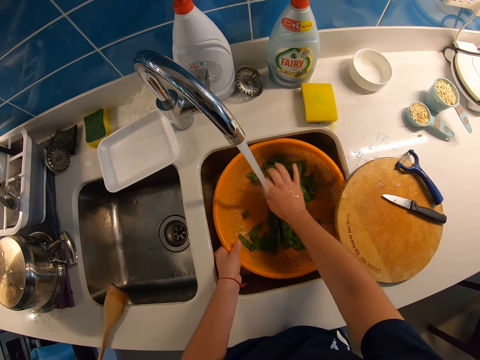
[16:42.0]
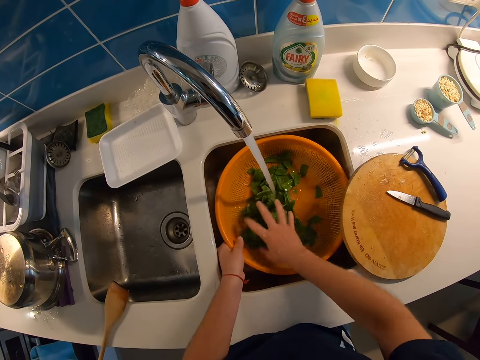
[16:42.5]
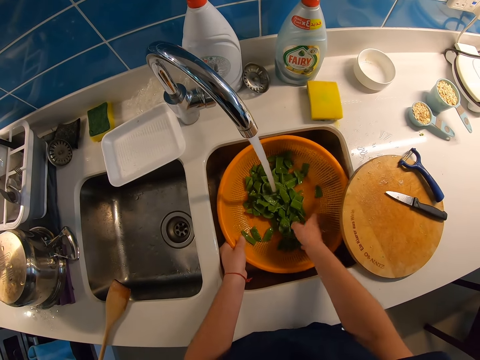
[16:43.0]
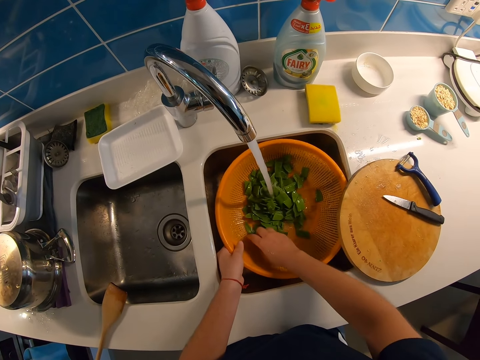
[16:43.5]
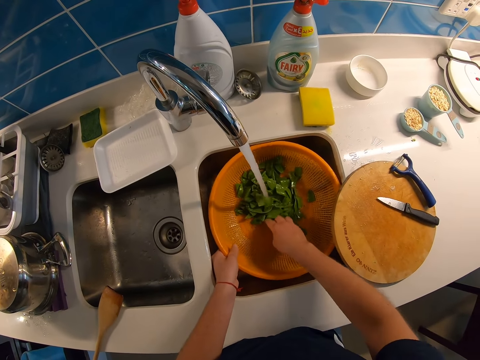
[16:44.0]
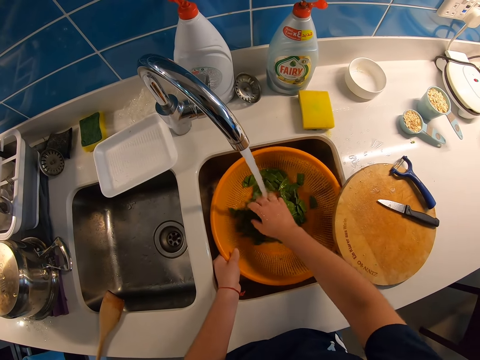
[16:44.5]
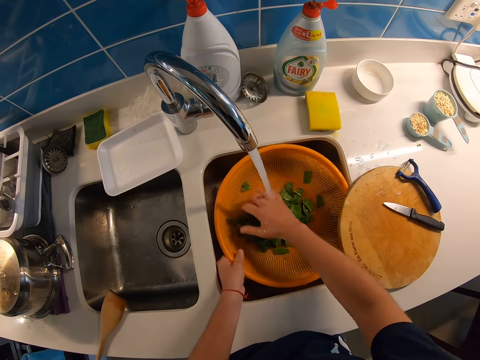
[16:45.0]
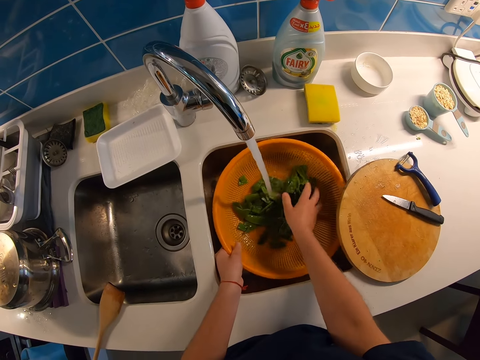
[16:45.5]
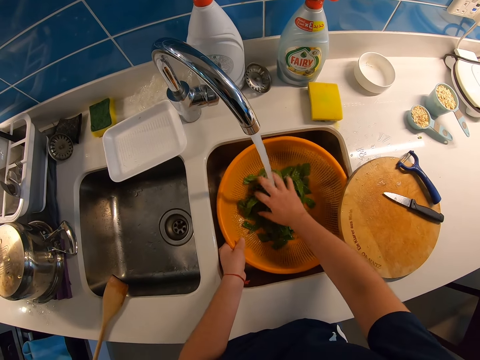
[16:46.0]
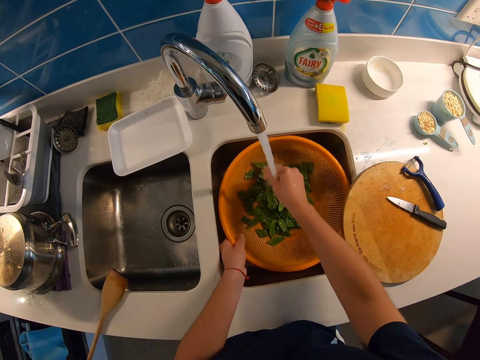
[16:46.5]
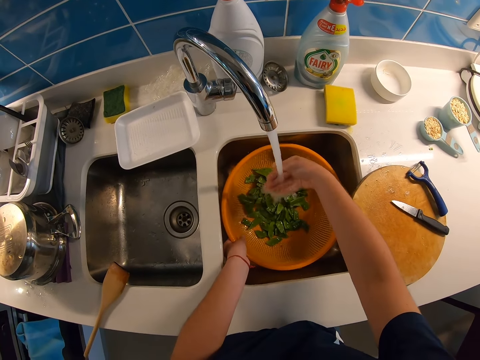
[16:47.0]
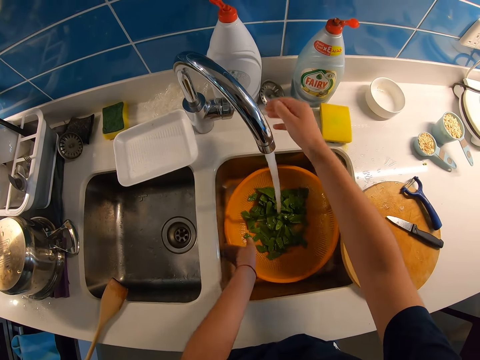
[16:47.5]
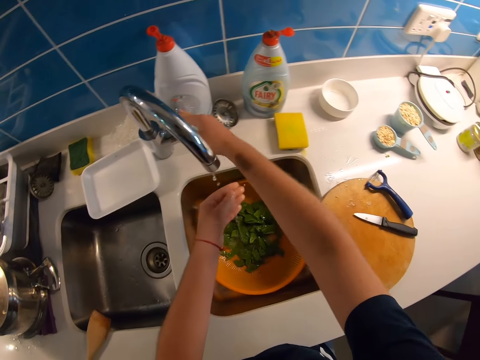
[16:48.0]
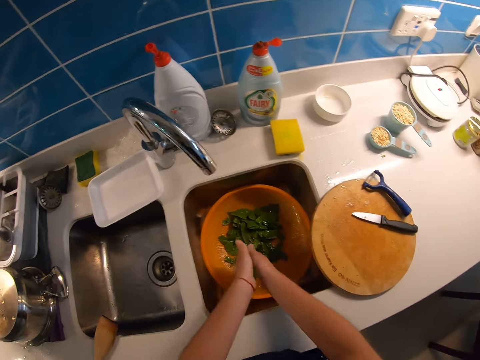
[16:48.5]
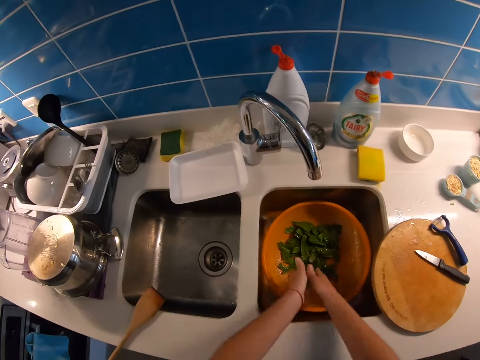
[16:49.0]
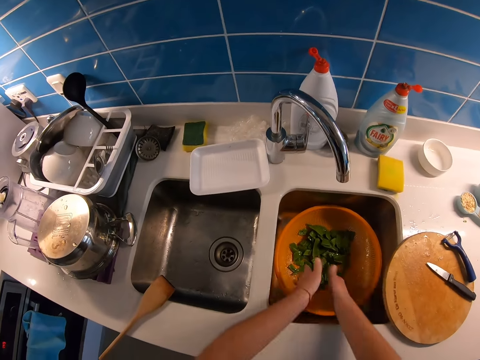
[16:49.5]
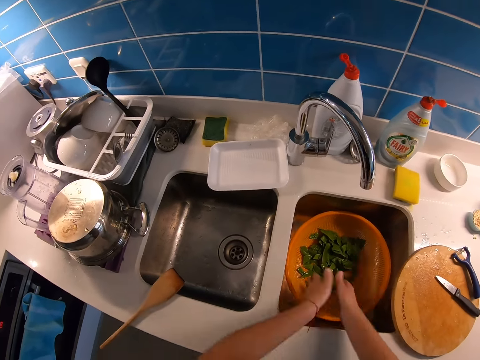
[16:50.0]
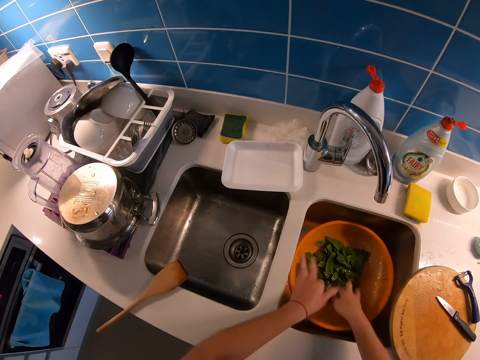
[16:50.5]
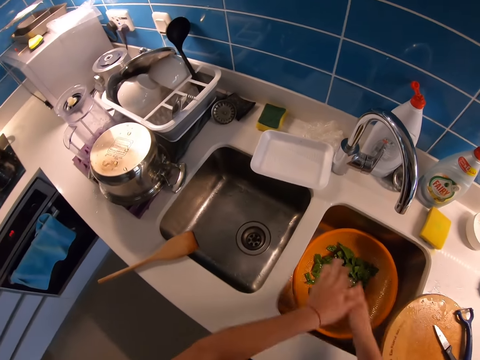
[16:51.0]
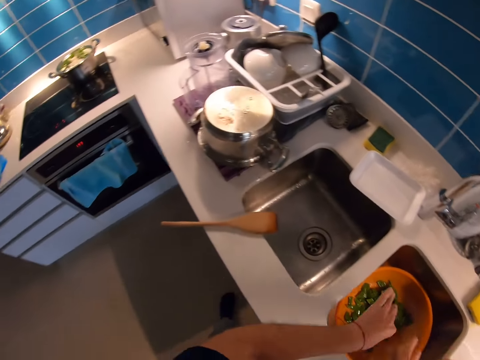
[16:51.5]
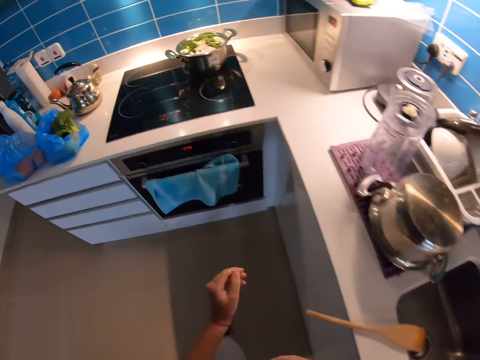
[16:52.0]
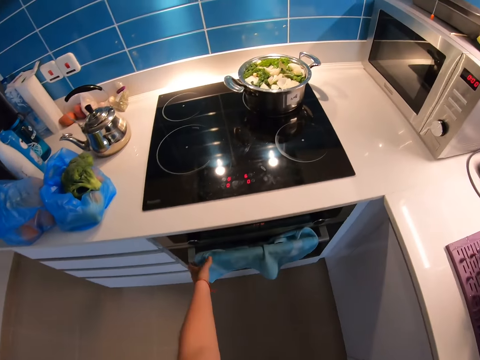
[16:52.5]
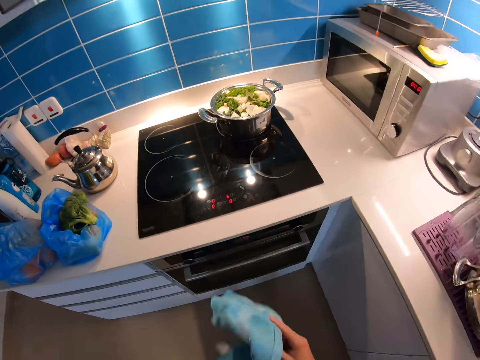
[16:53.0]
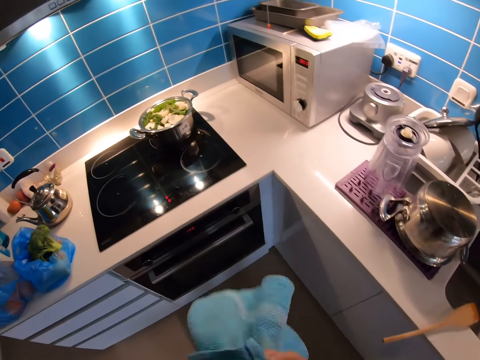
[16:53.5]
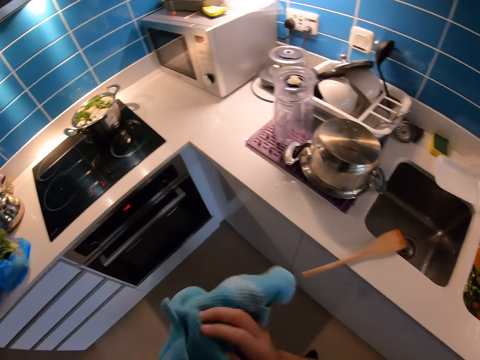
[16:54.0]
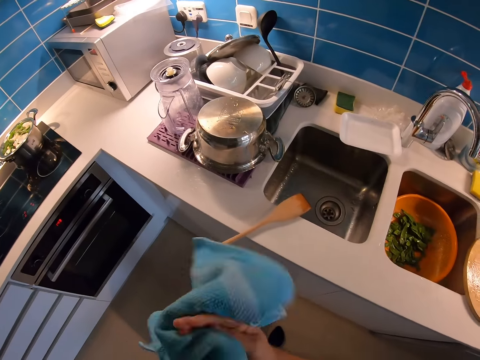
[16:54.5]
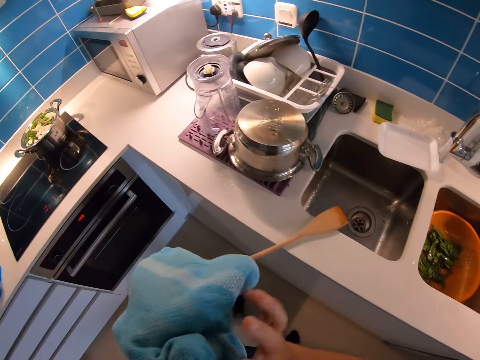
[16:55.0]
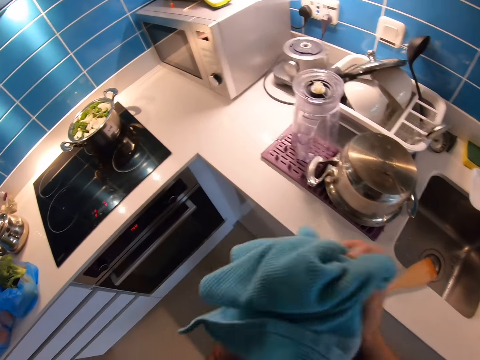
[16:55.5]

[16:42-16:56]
The camera wearer drops the sieve of peas with his left hand. He turns off the tap with his right hand. He shakes water off both hands. He walks in the kitchen. He picks the hand towel from the oven handle with his left hand. He wipes both hands with the hand towel.

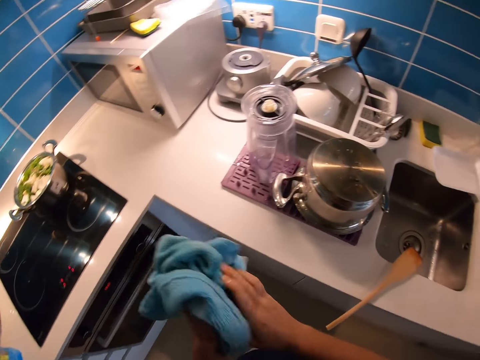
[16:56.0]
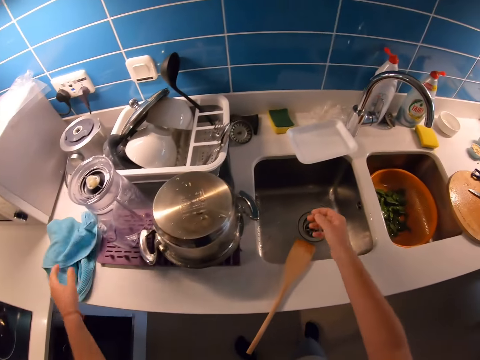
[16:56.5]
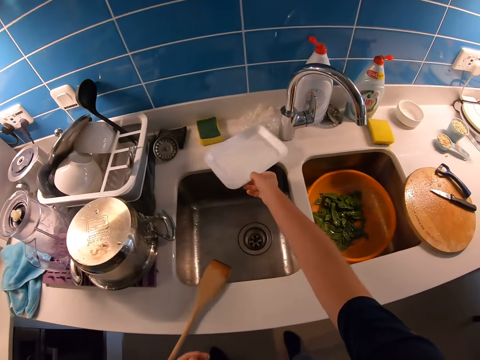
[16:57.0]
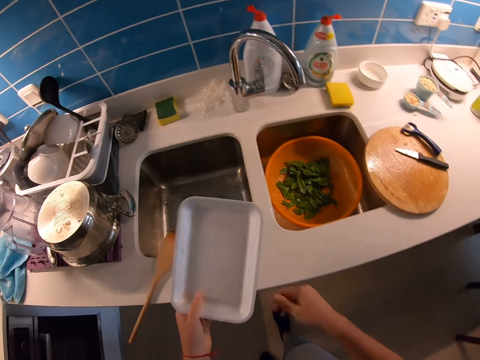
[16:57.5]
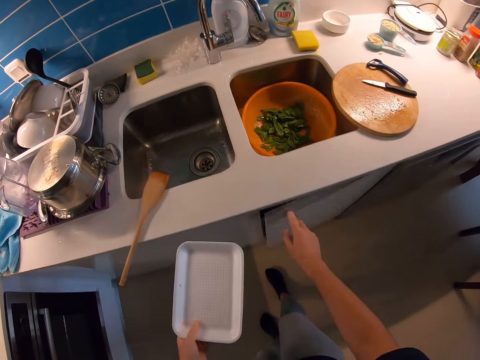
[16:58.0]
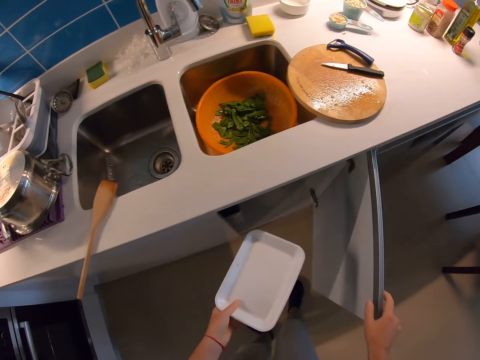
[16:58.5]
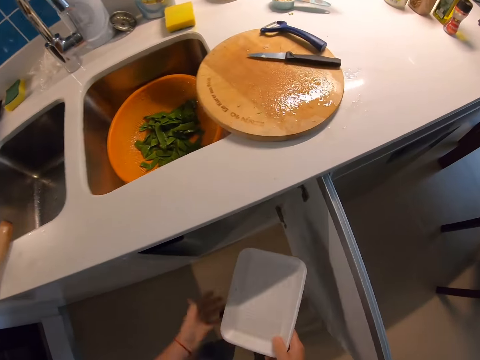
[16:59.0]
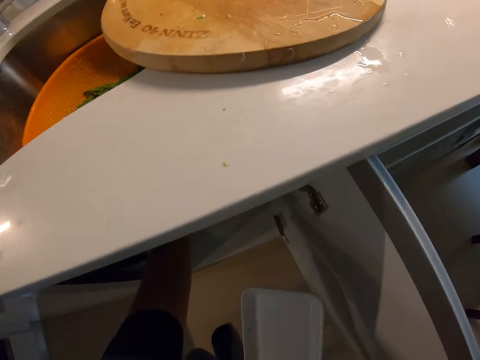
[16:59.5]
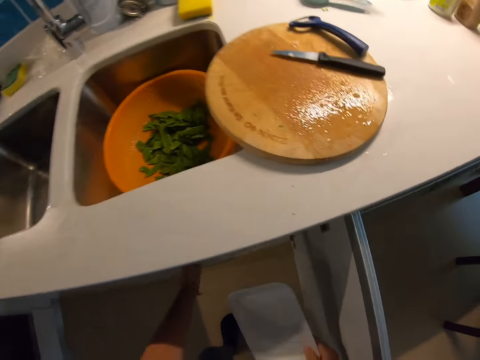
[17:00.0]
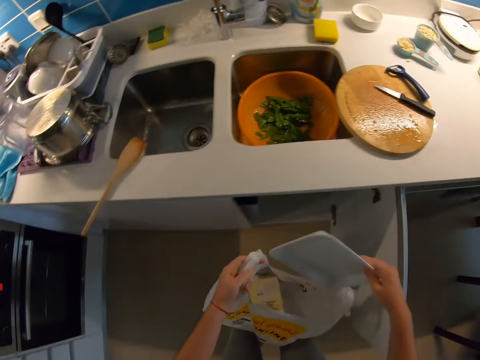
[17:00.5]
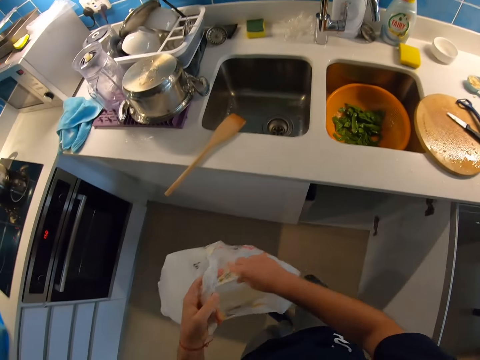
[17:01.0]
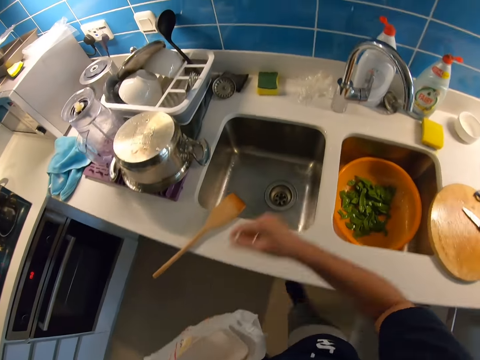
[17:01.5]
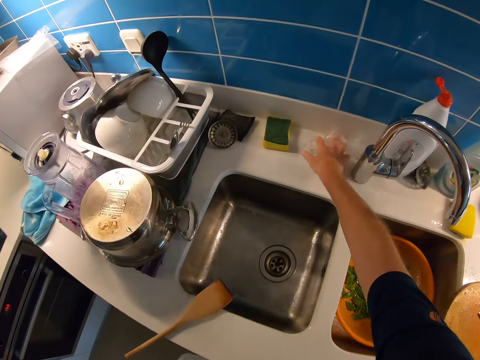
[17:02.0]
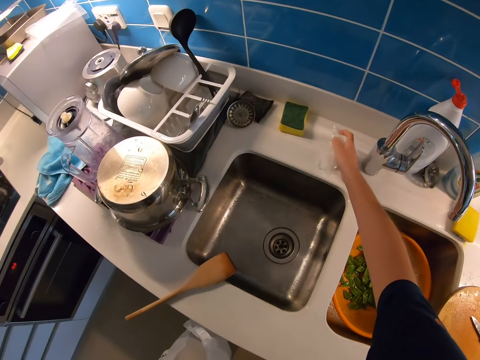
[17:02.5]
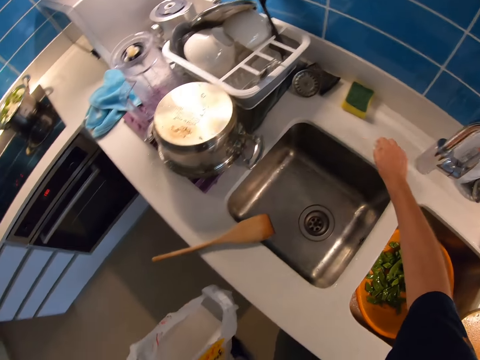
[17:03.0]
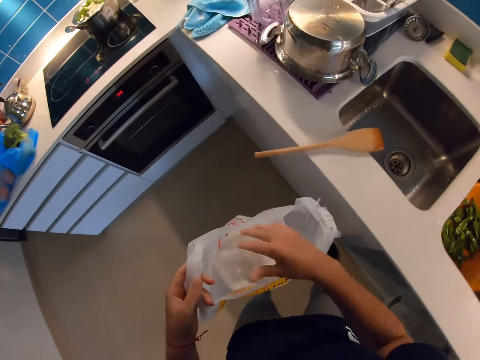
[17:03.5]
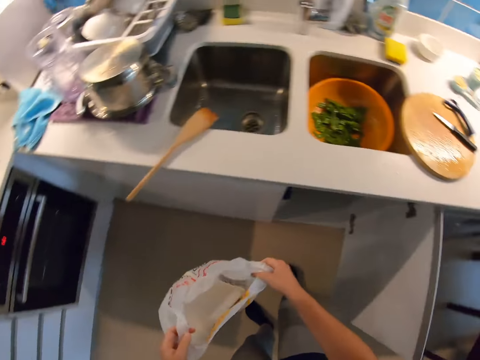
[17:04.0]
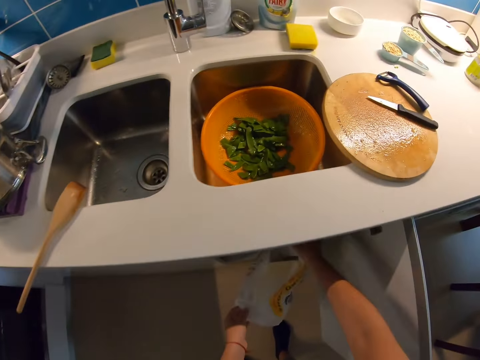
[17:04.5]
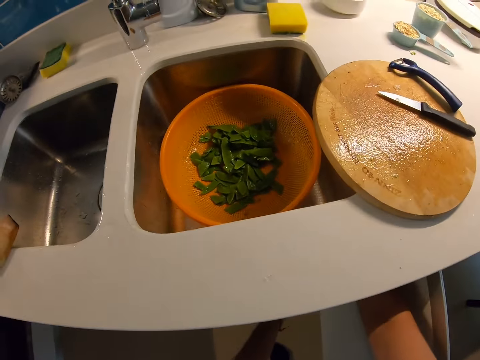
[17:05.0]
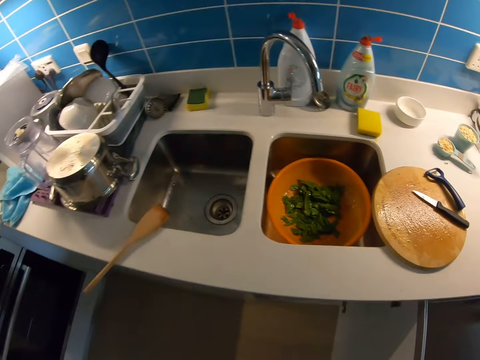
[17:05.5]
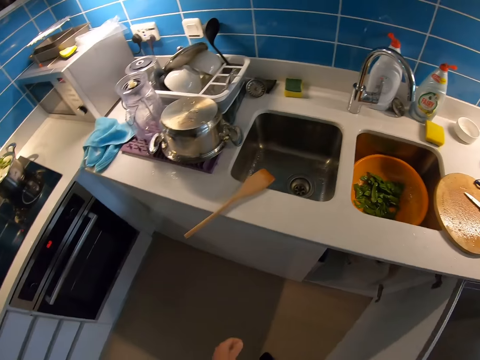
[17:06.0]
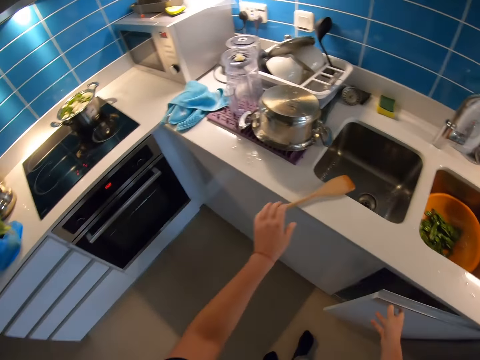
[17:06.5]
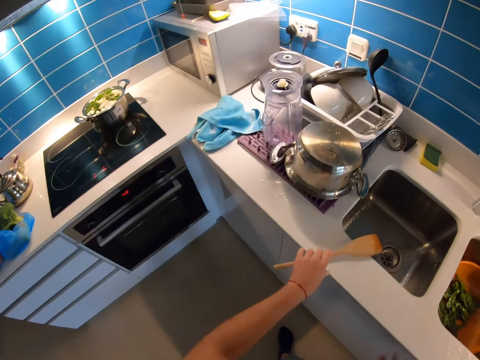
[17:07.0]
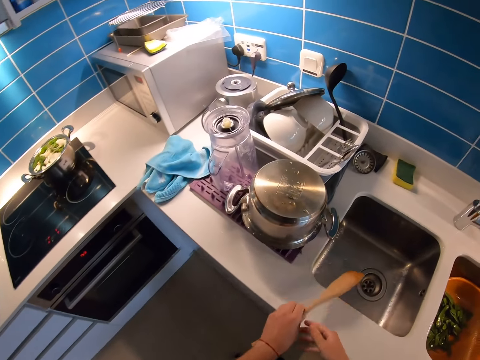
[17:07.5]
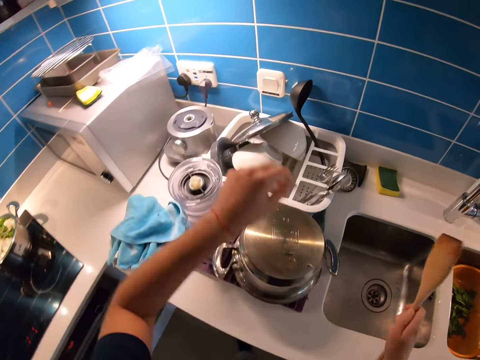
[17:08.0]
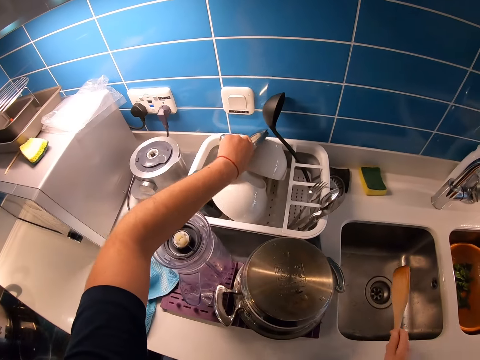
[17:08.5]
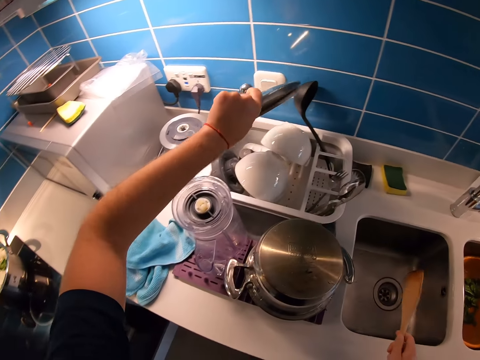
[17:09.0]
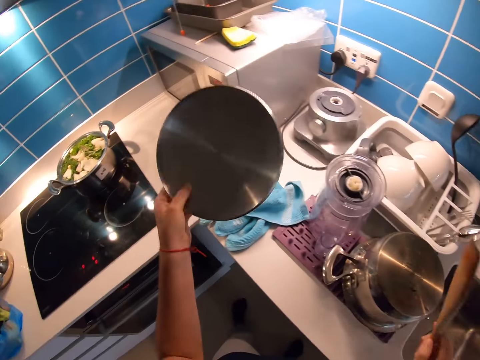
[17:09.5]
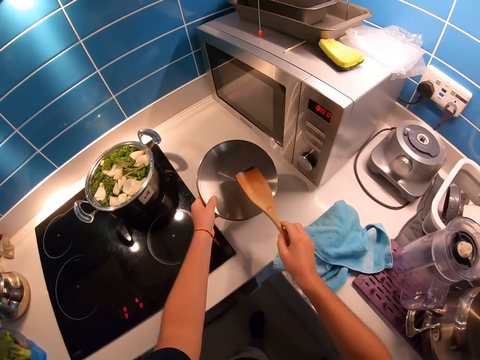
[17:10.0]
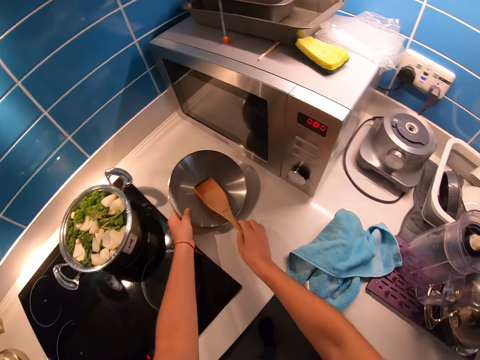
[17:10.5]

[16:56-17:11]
The camera wearer drops the hand towel on the kitchen countertop with his left hand. He picks the tray from the kitchen countertop with his right hand, passes the tray from his right hand to his left hand, and opens the kitchen cabinet with his right hand. He passes the tray from his left hand to his right hand. He picks a nylon from the cabinet with his left hand. He puts the tray into the nylon with his right hand. He picks a nylon wrapper on the kitchen countertop with his right hand. He drops the nylon wrapper into the nylon with his right hand. He drops the nylon in the cabinet with both hands. He closes the cabinet with his right hand. He grabs the wooden spatula on the kitchen countertop with his left hand. He passes the wooden spatula from his left hand to his right hand. He picks a pot lid off the rack with his left hand. He drops the pot lid.
